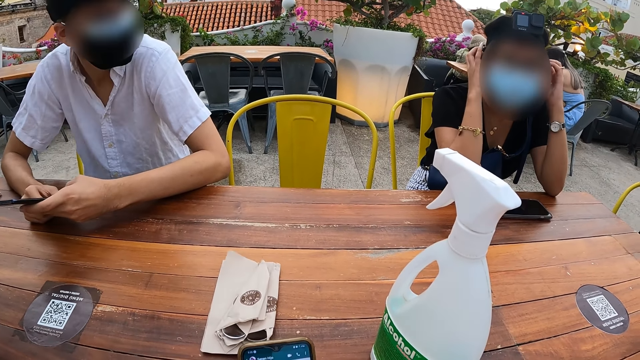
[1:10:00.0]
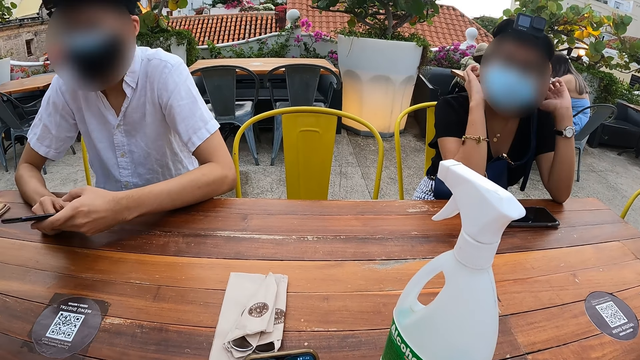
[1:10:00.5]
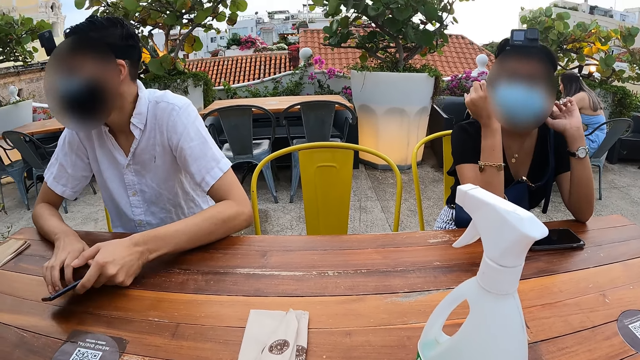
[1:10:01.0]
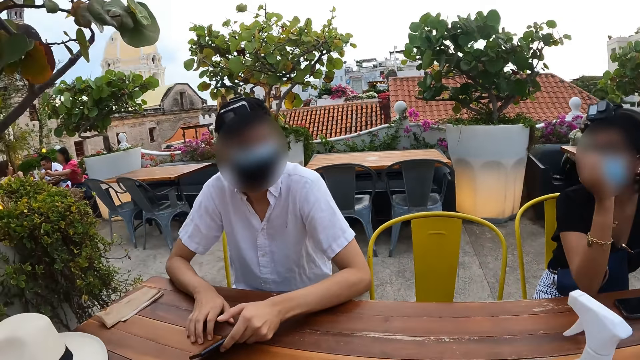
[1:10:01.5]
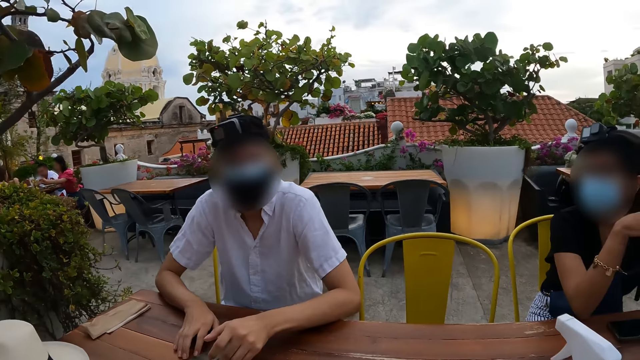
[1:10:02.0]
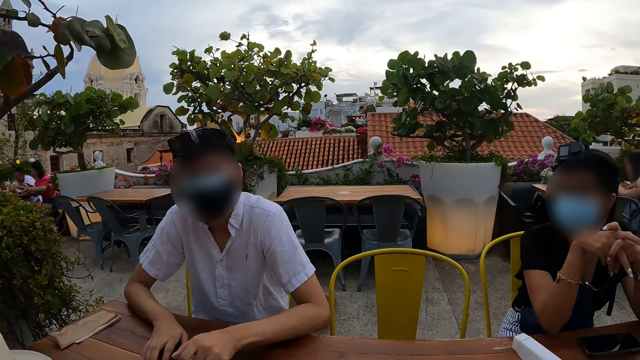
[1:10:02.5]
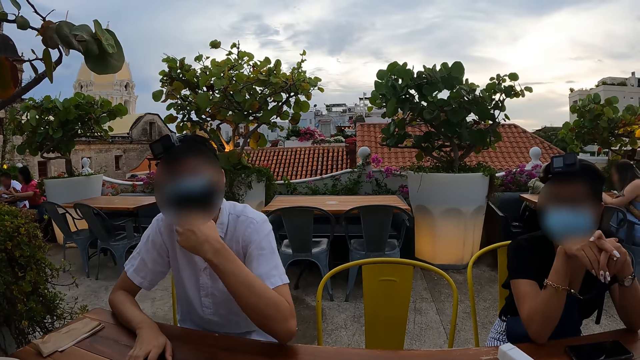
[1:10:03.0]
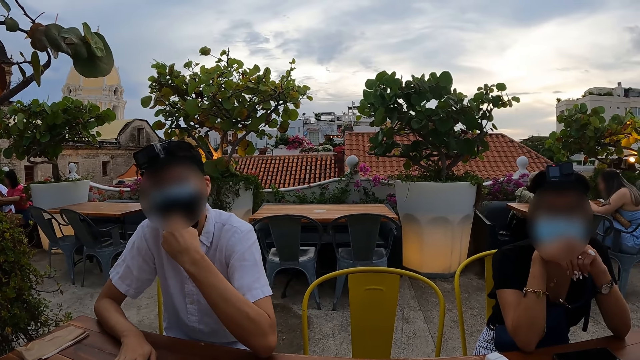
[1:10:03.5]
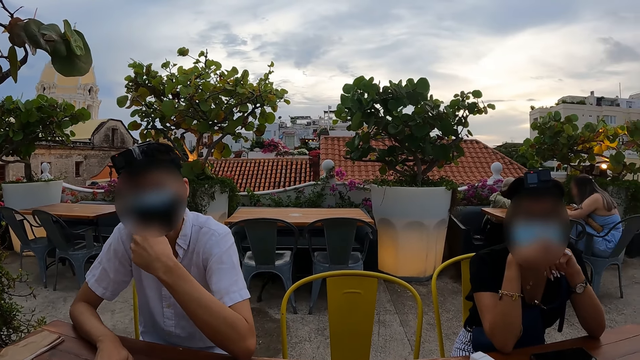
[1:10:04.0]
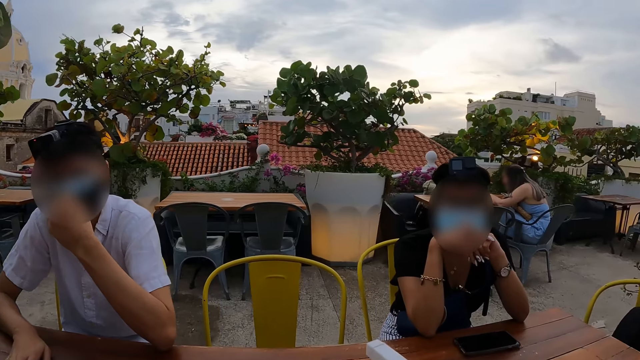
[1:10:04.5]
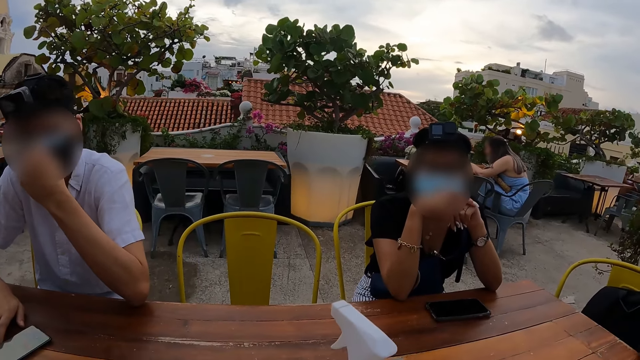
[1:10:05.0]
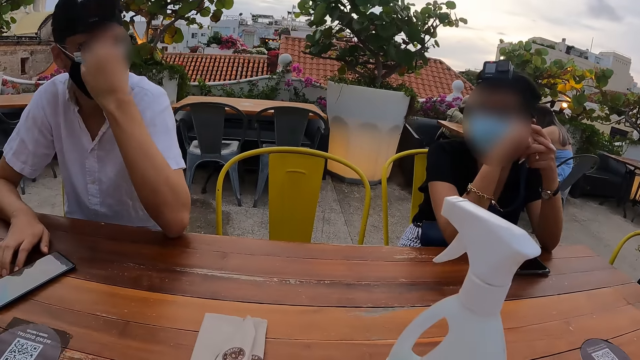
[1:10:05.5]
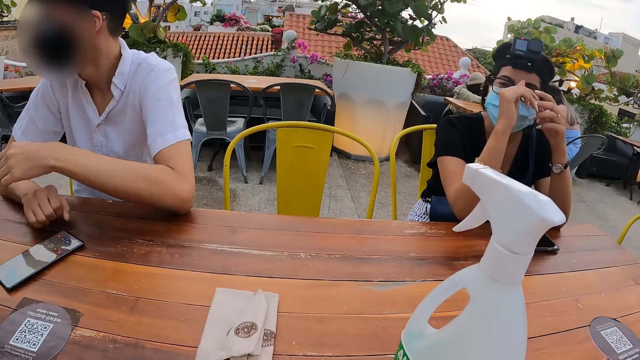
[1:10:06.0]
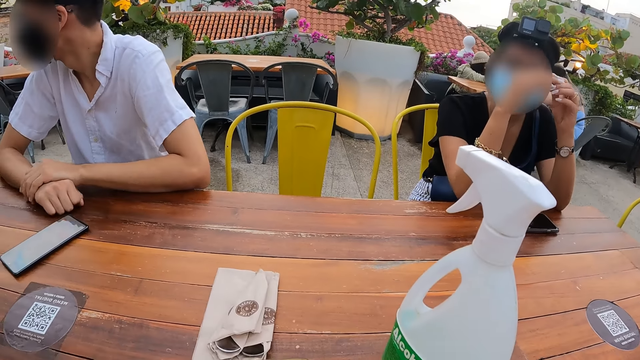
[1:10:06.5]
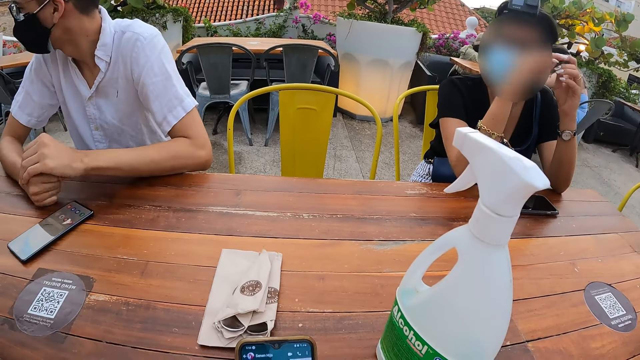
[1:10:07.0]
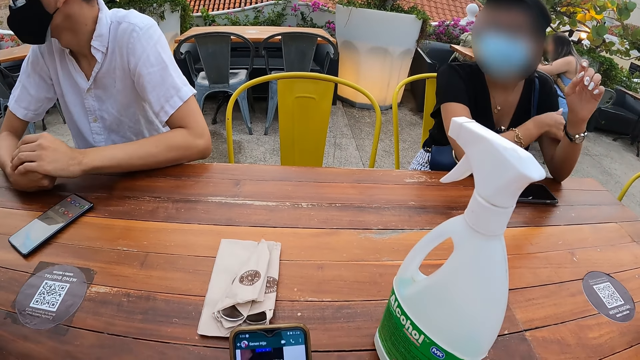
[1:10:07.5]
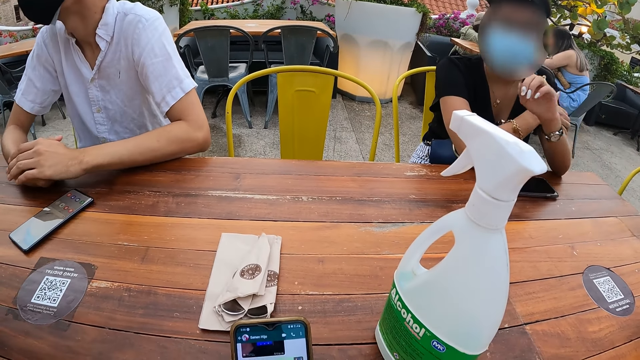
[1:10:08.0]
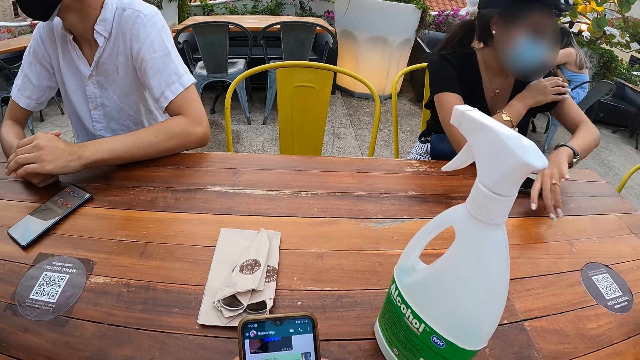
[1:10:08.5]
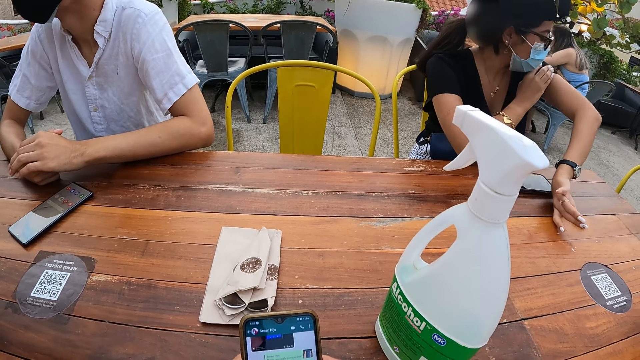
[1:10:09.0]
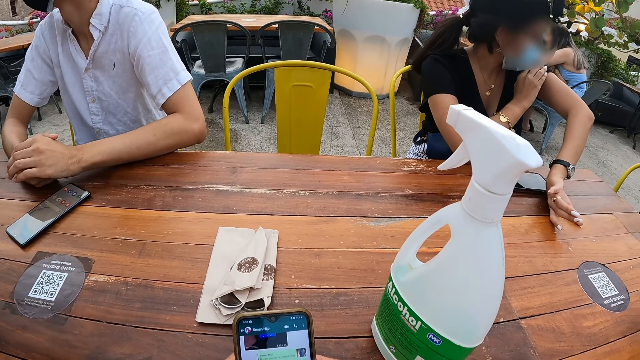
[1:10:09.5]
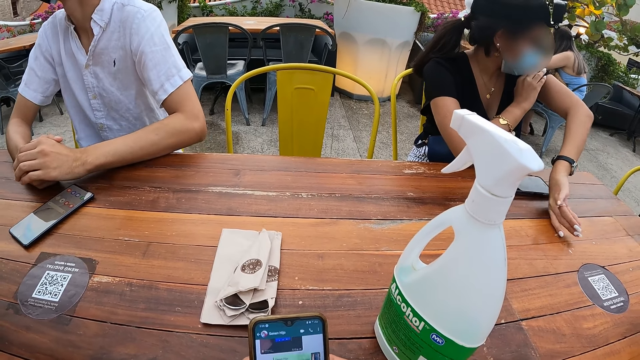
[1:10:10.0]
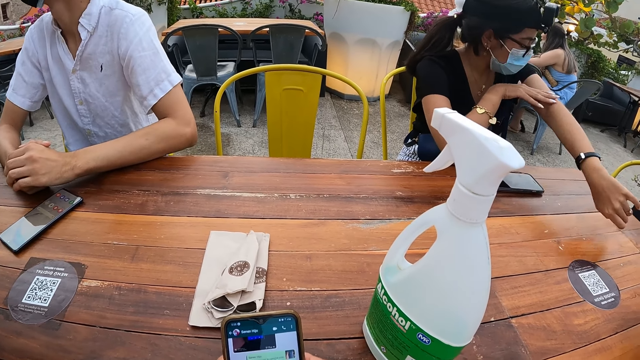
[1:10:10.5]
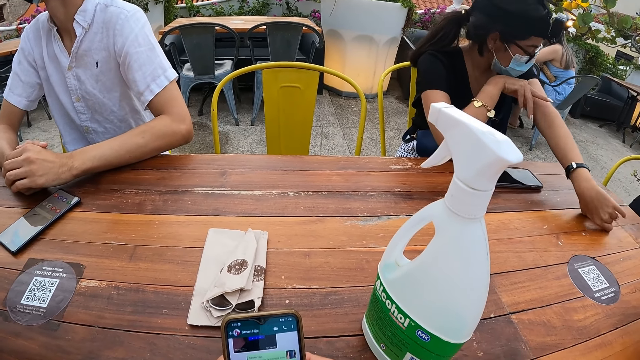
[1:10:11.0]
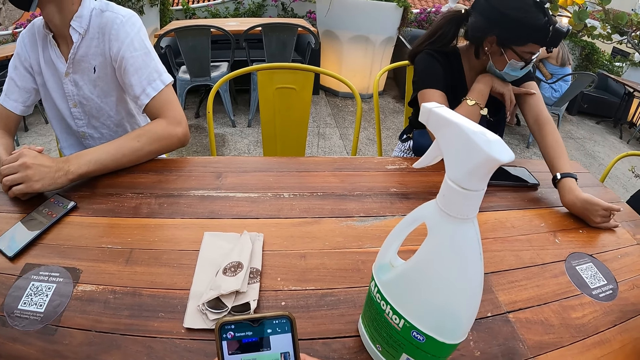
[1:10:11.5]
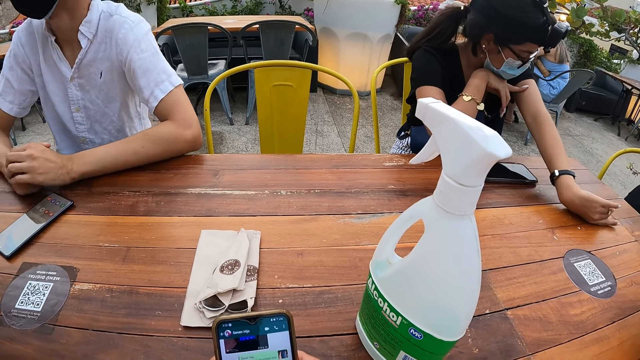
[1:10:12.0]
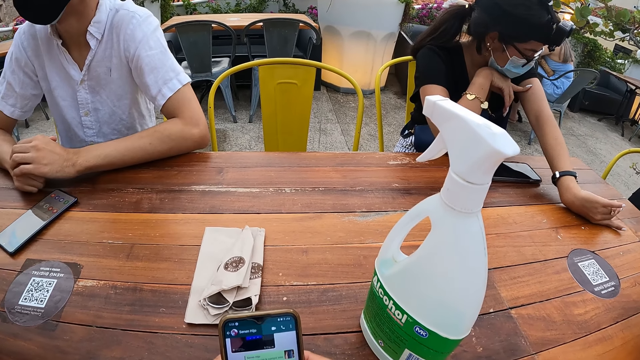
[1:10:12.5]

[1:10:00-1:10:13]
A man uses the phone. A woman touches her head with both hands. The man places the phone on the table. The man adjusts the mask on his face with the left hand. The camera wearer looks around. He operates the phone in his hands. The woman moves hands, touches hands with the right hand.

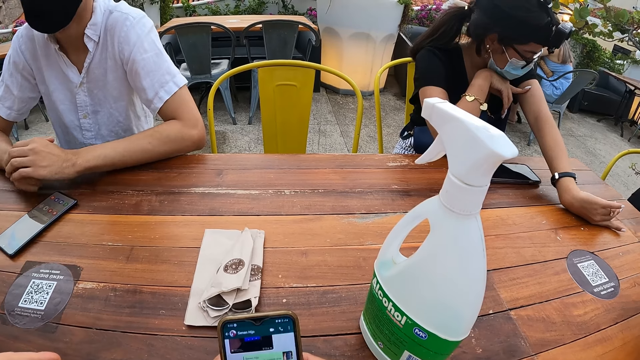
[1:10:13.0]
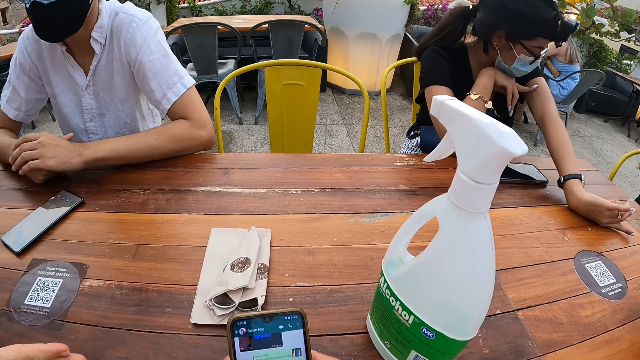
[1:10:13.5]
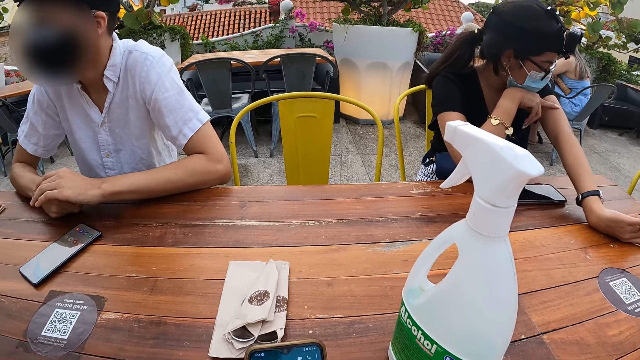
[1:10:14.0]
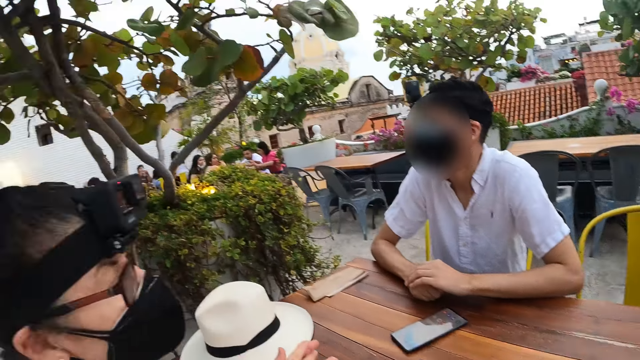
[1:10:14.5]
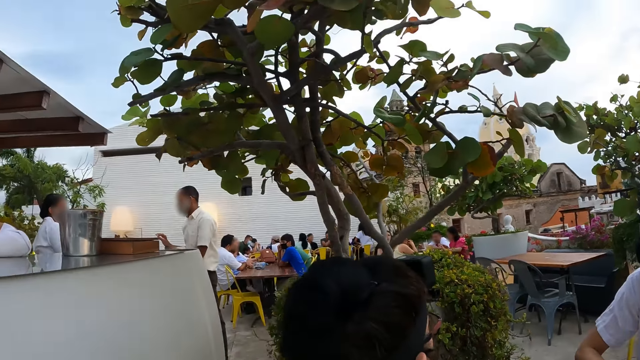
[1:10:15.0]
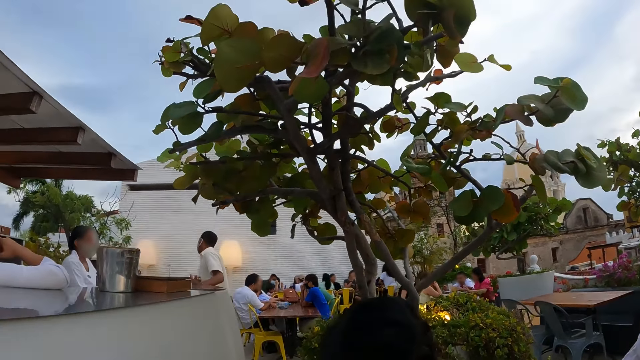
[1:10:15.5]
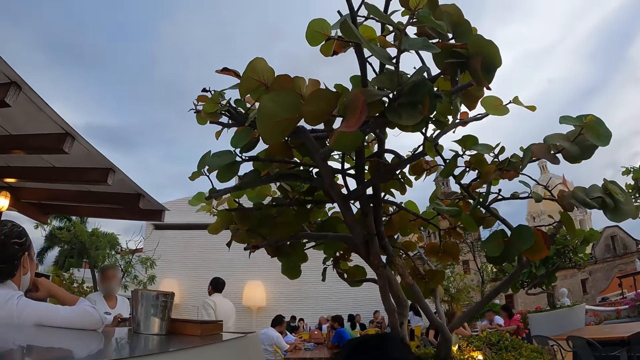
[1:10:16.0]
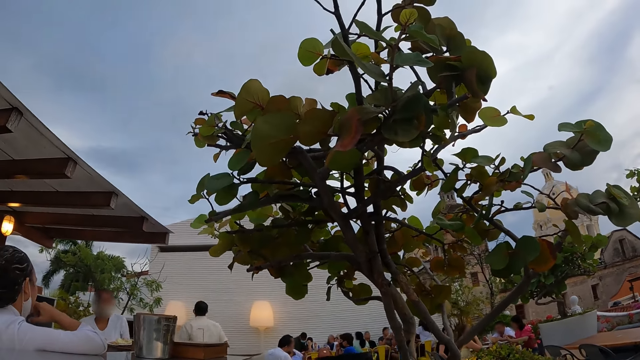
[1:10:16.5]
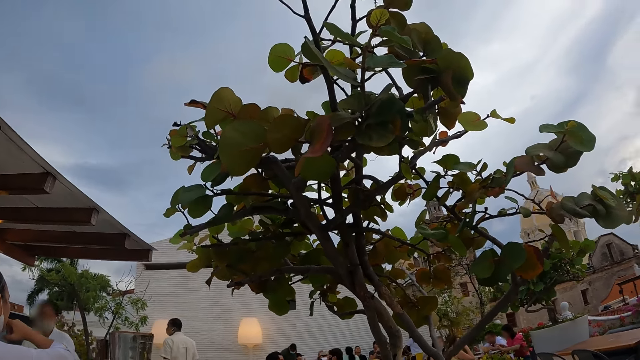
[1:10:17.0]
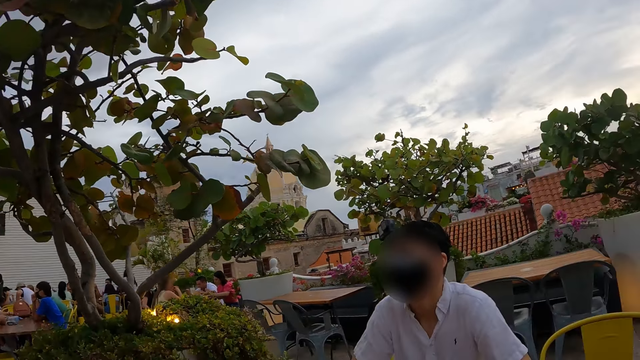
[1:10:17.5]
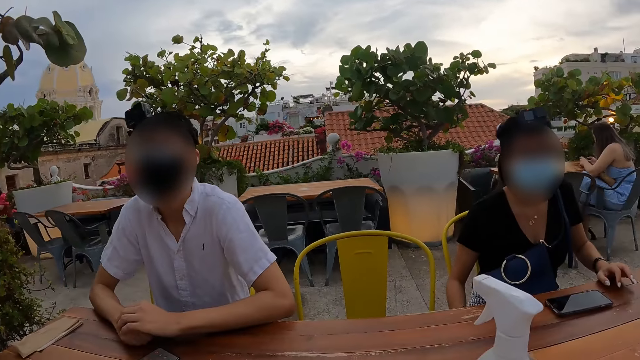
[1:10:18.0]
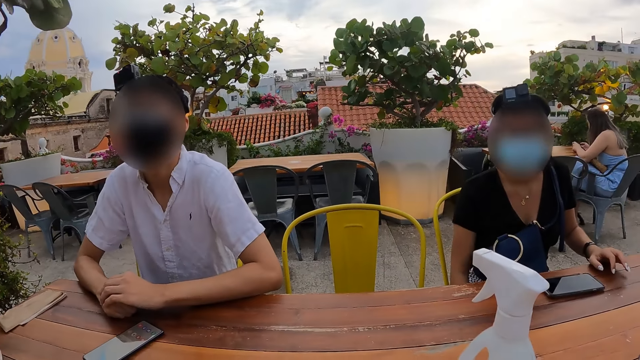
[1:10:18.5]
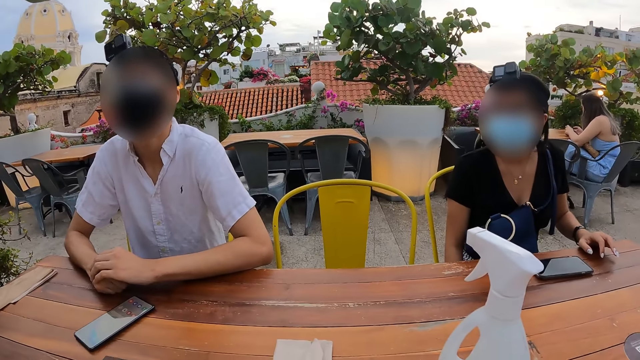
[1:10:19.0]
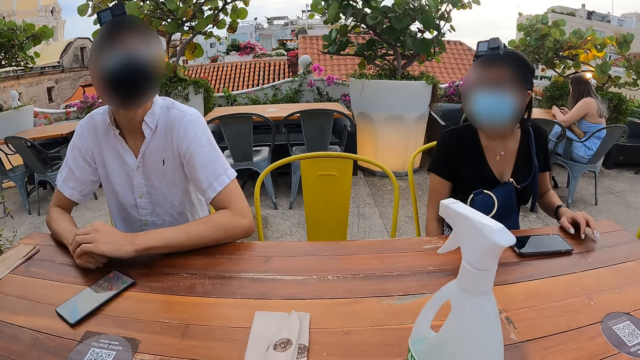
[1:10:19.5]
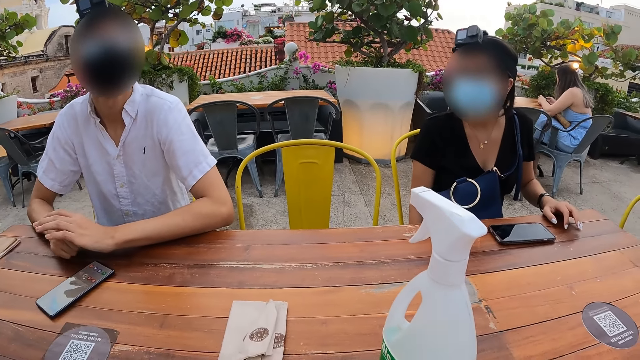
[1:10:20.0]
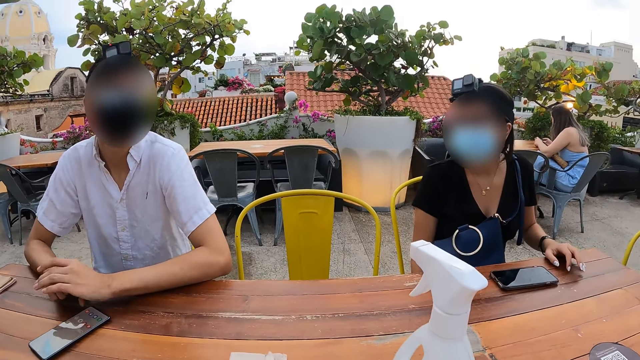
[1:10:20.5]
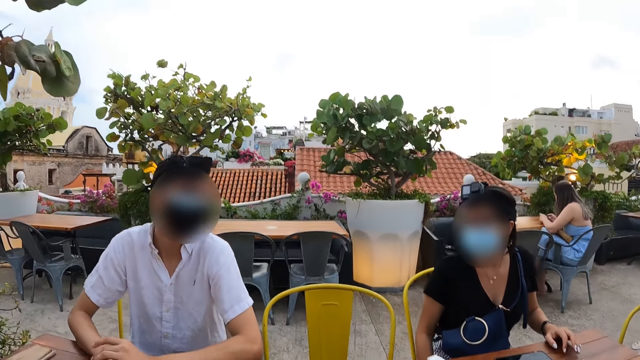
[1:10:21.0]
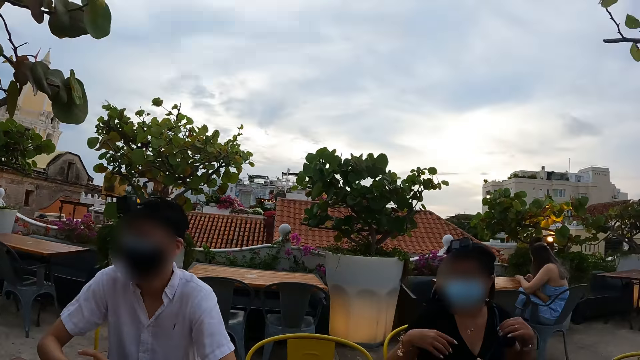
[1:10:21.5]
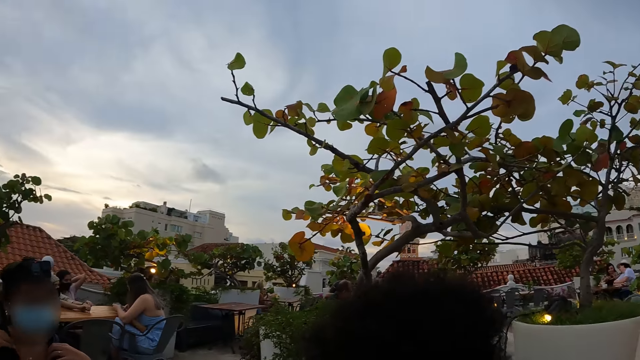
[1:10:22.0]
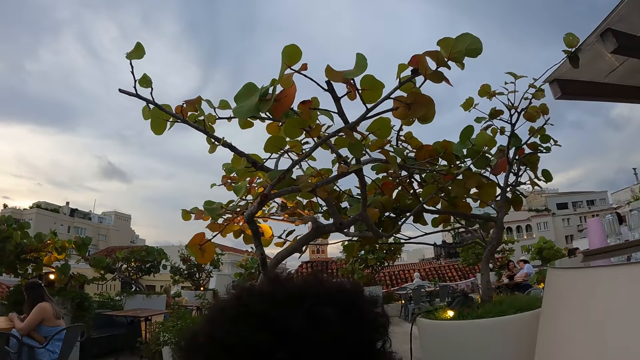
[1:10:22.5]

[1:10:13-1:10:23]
The camera wearer looks around the restaurant. A man interacts with the camera wearer. The camera wearer looks around.
